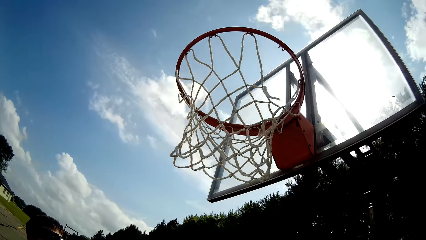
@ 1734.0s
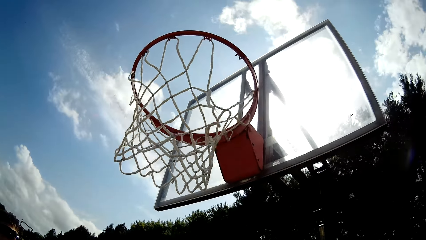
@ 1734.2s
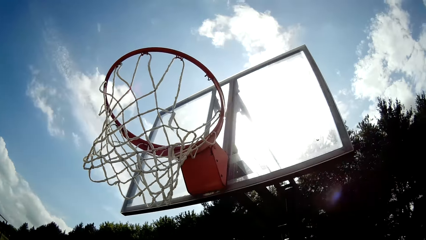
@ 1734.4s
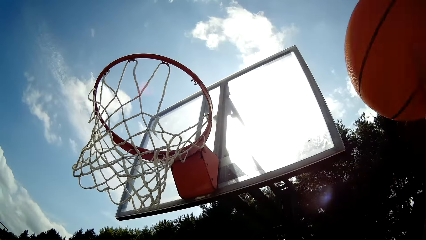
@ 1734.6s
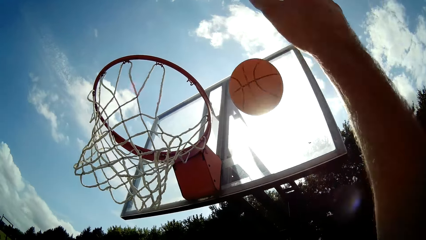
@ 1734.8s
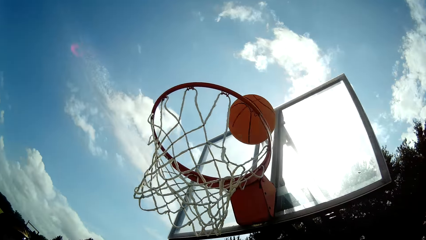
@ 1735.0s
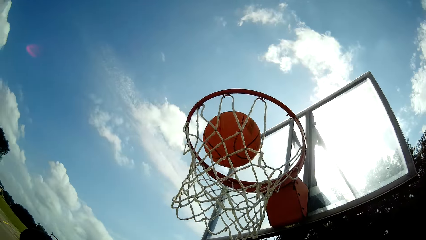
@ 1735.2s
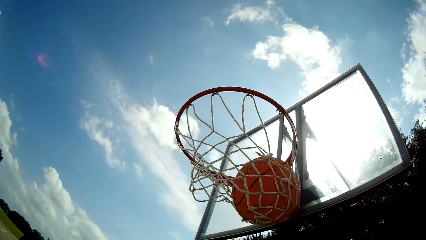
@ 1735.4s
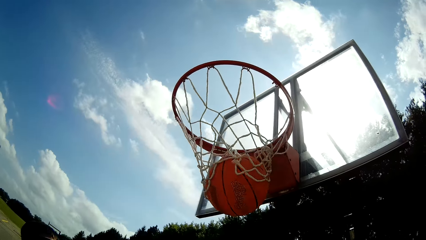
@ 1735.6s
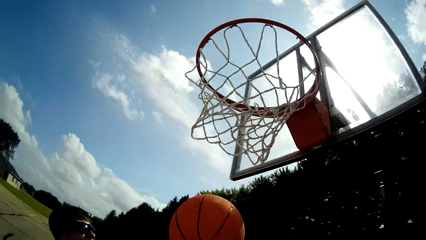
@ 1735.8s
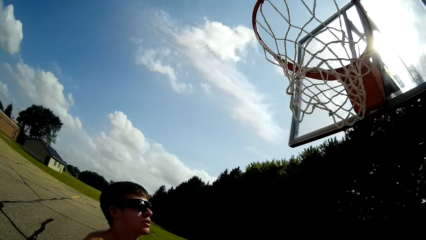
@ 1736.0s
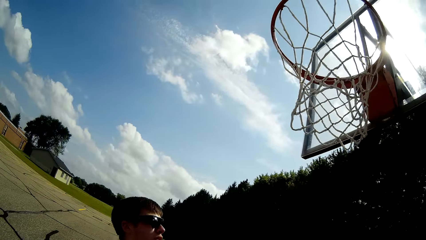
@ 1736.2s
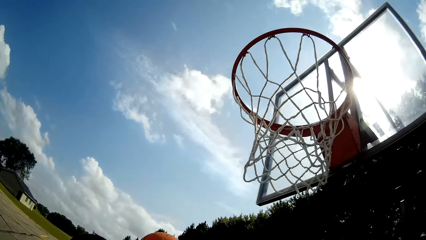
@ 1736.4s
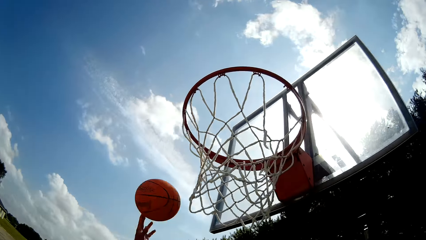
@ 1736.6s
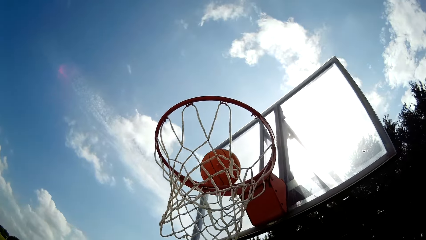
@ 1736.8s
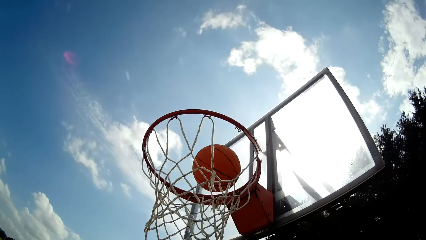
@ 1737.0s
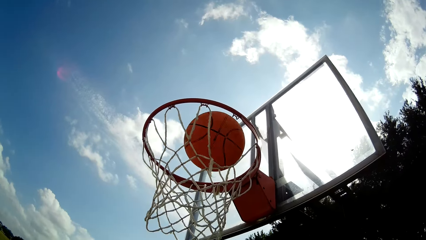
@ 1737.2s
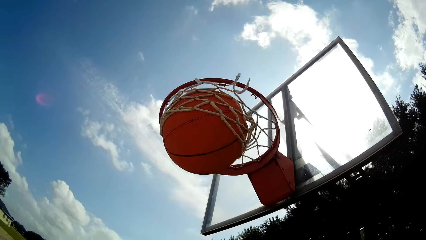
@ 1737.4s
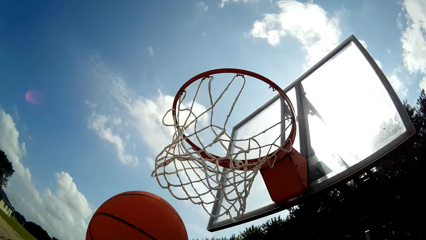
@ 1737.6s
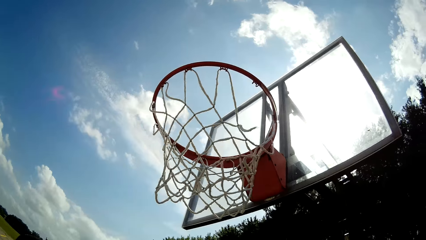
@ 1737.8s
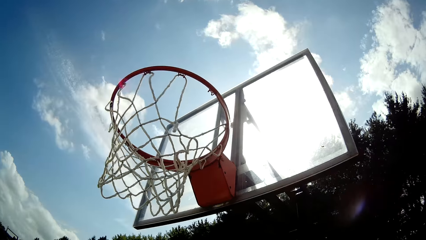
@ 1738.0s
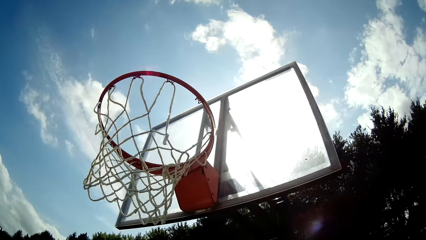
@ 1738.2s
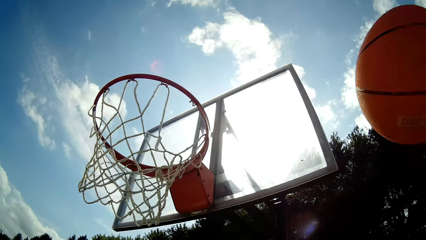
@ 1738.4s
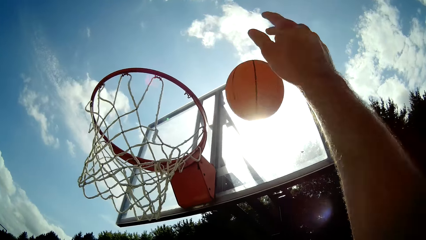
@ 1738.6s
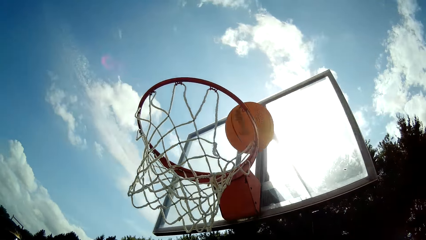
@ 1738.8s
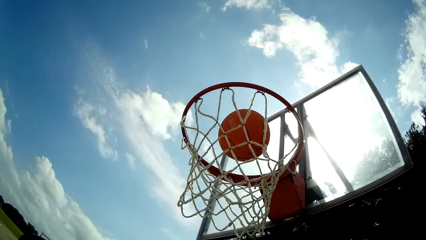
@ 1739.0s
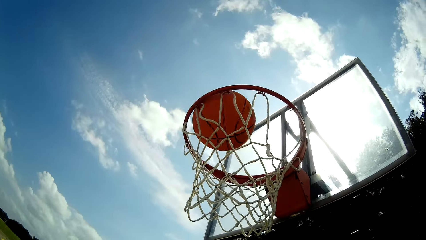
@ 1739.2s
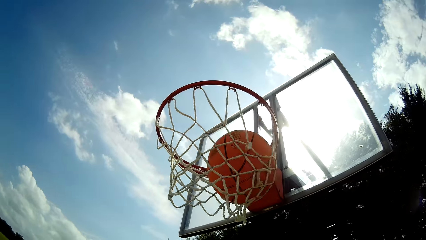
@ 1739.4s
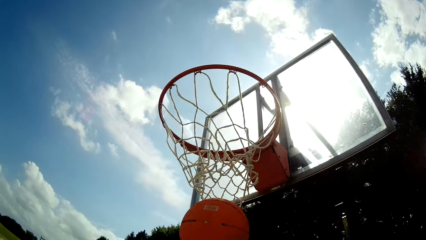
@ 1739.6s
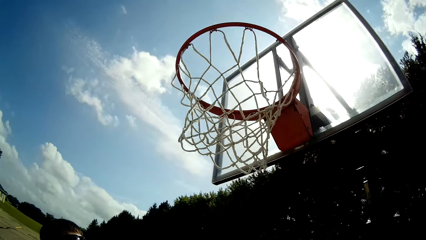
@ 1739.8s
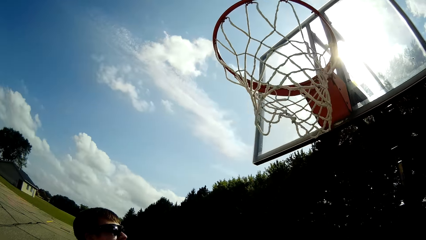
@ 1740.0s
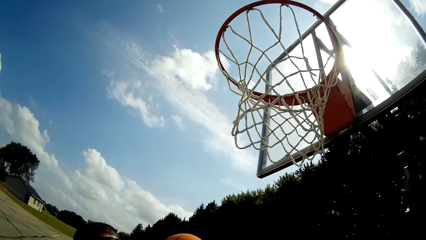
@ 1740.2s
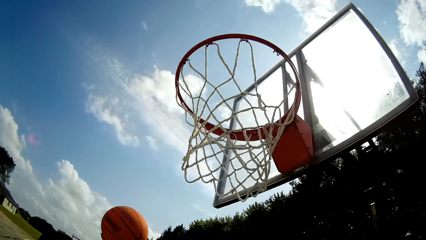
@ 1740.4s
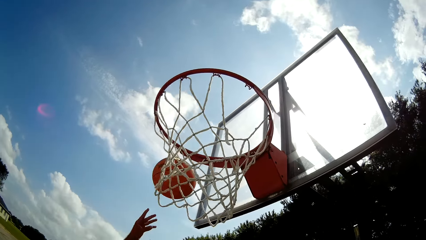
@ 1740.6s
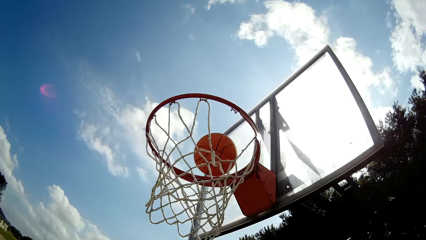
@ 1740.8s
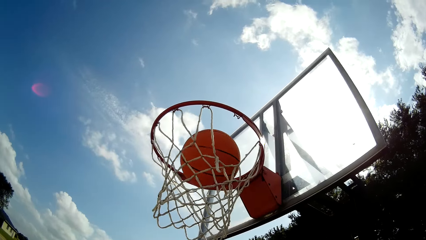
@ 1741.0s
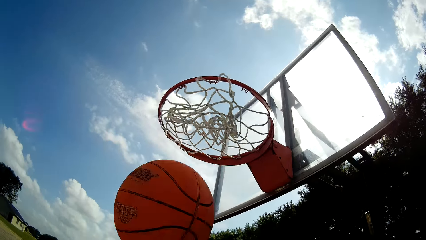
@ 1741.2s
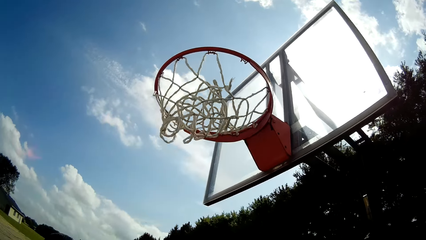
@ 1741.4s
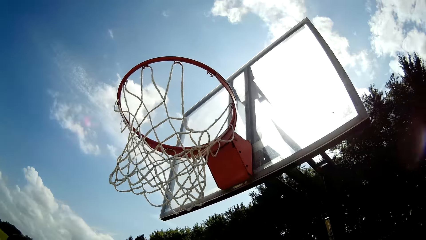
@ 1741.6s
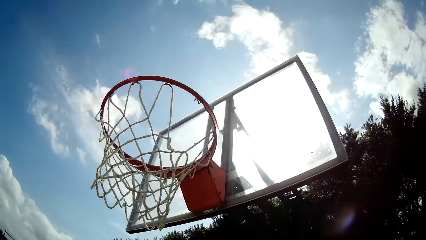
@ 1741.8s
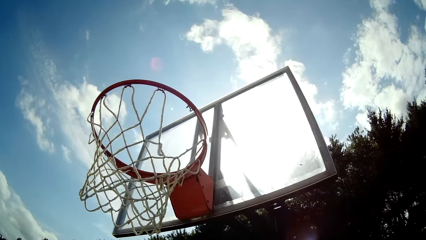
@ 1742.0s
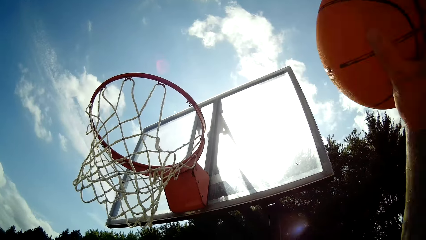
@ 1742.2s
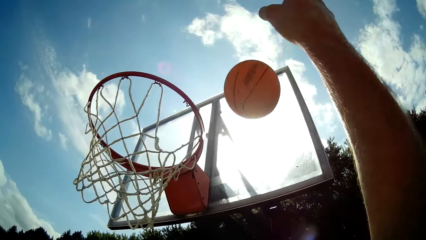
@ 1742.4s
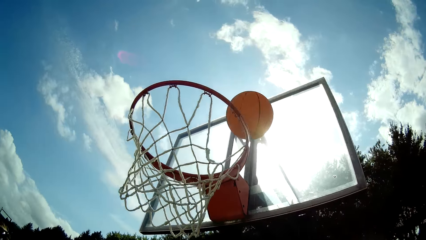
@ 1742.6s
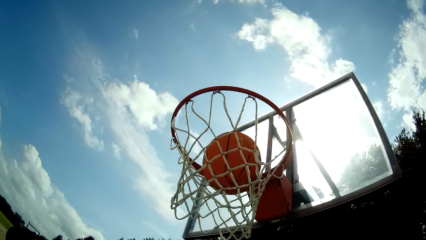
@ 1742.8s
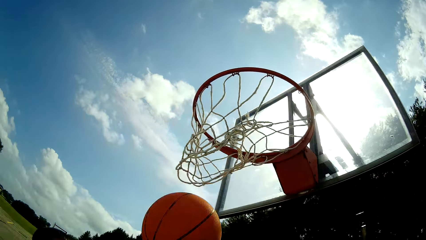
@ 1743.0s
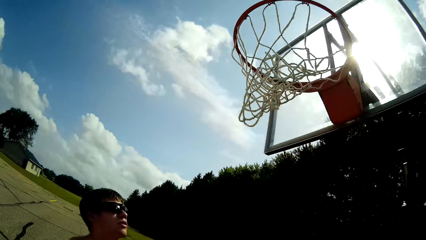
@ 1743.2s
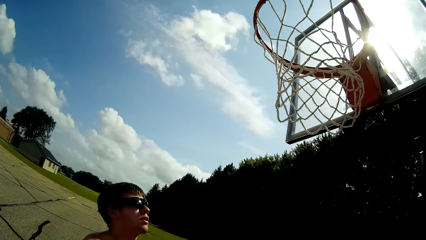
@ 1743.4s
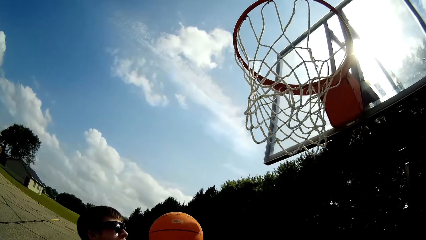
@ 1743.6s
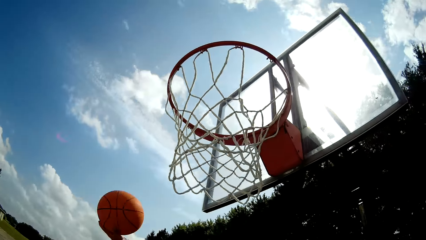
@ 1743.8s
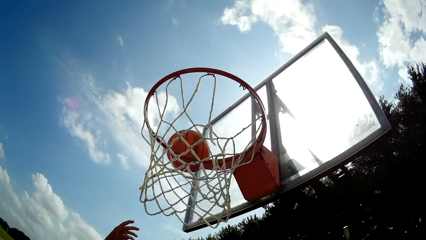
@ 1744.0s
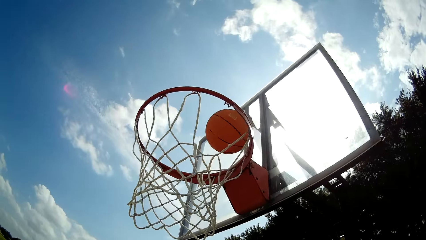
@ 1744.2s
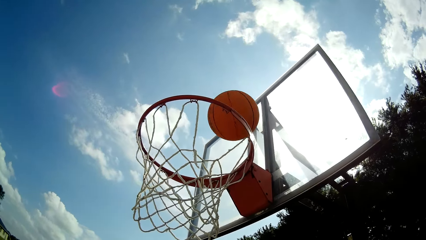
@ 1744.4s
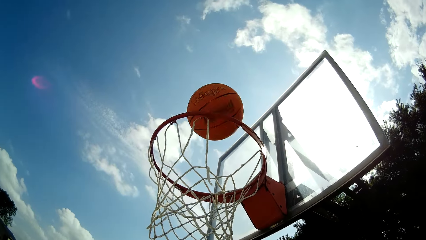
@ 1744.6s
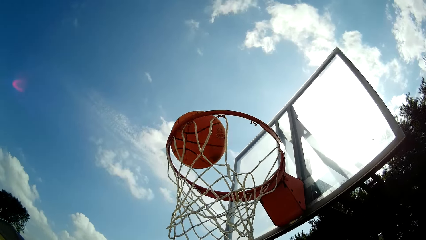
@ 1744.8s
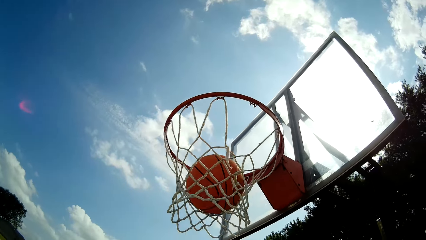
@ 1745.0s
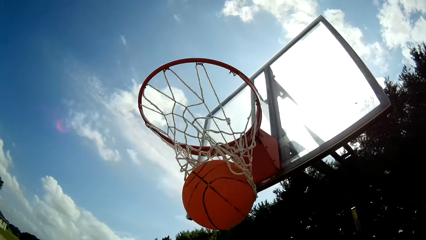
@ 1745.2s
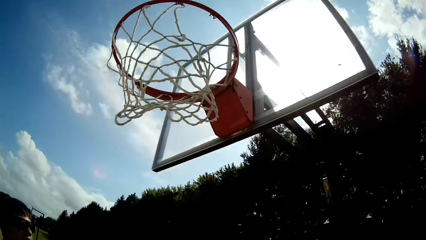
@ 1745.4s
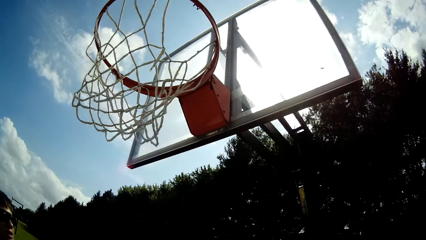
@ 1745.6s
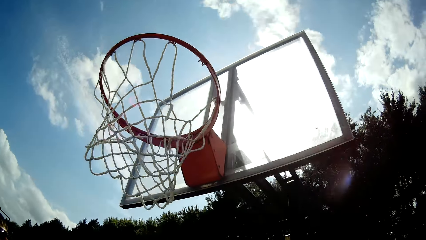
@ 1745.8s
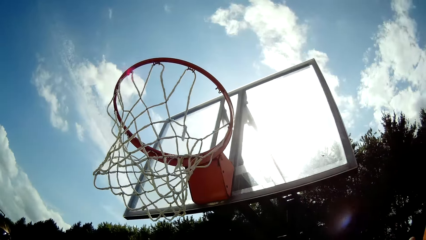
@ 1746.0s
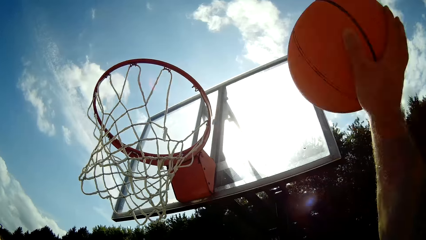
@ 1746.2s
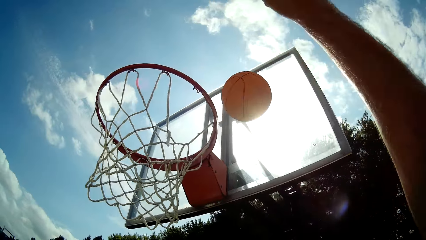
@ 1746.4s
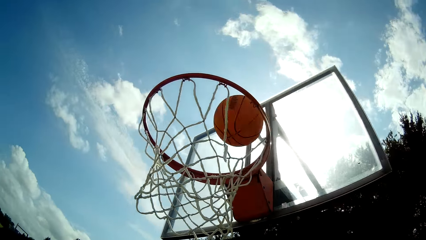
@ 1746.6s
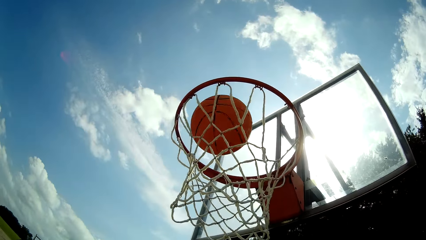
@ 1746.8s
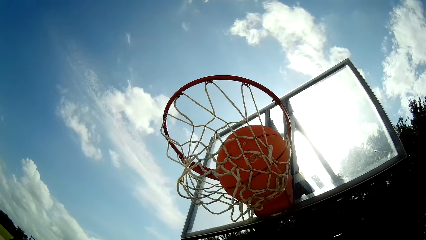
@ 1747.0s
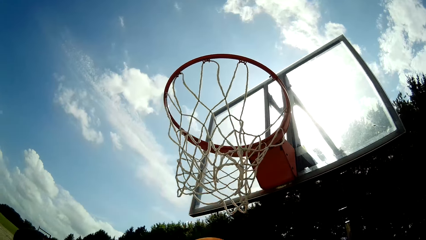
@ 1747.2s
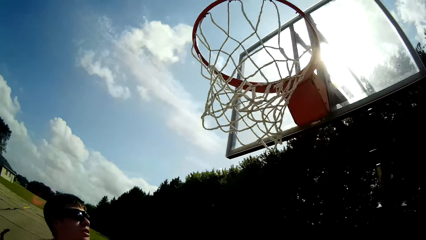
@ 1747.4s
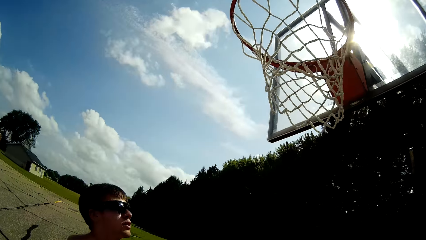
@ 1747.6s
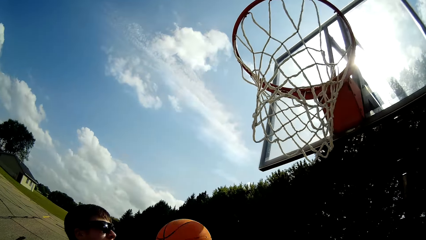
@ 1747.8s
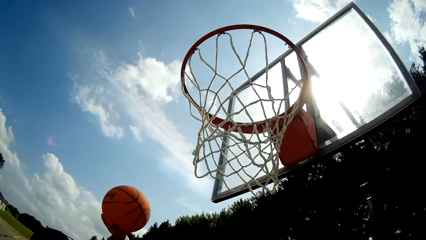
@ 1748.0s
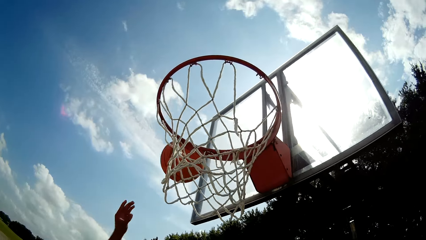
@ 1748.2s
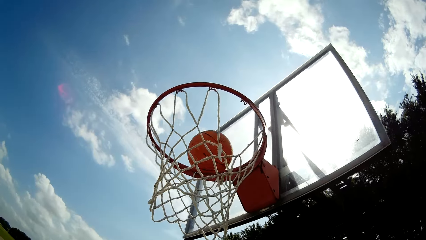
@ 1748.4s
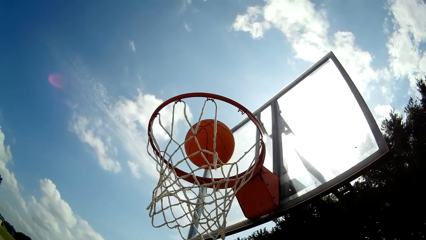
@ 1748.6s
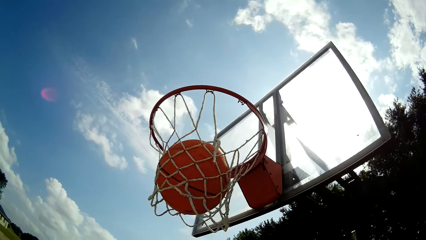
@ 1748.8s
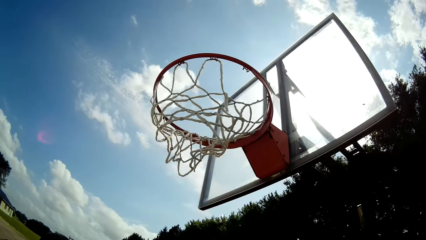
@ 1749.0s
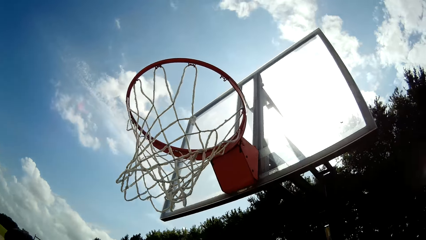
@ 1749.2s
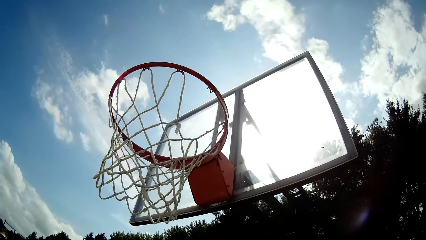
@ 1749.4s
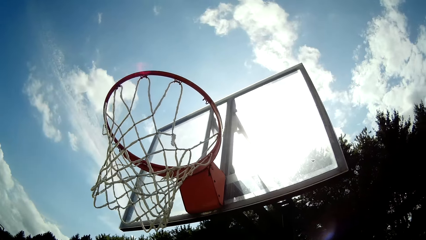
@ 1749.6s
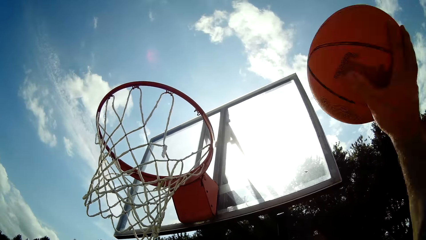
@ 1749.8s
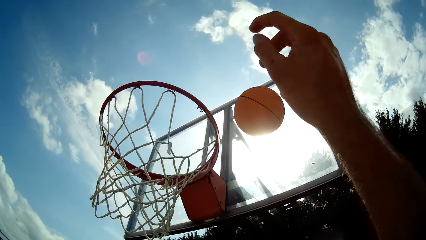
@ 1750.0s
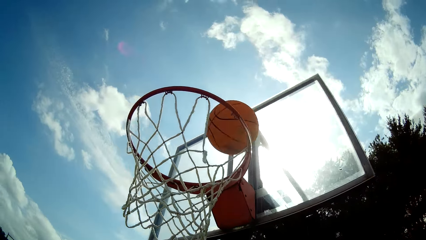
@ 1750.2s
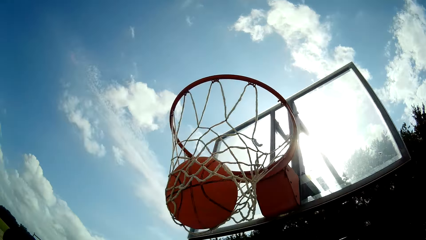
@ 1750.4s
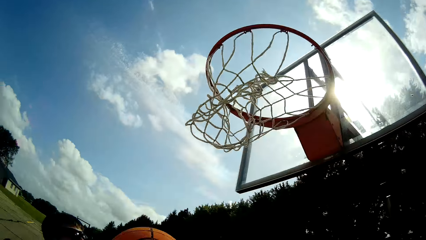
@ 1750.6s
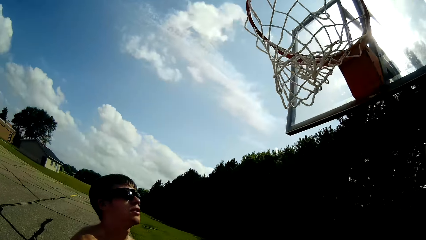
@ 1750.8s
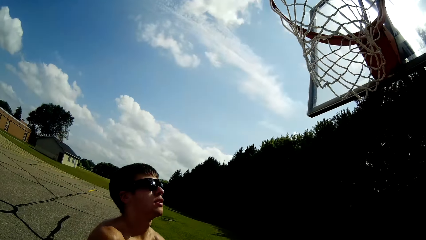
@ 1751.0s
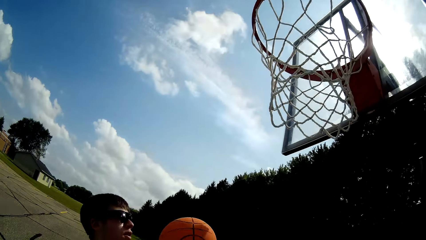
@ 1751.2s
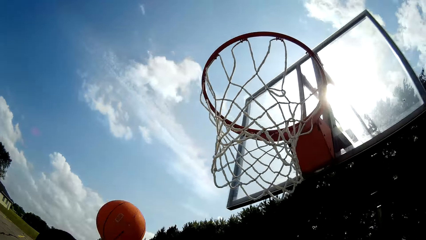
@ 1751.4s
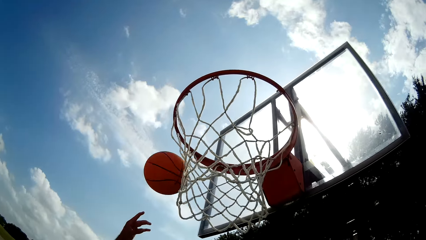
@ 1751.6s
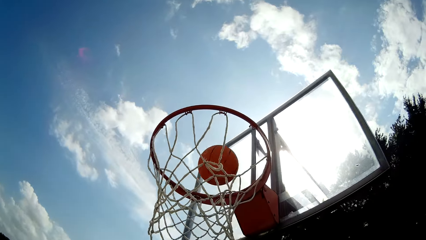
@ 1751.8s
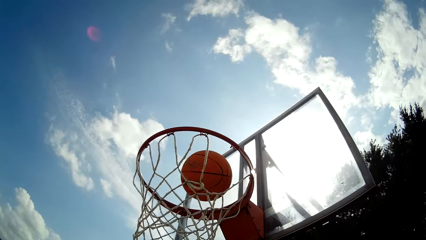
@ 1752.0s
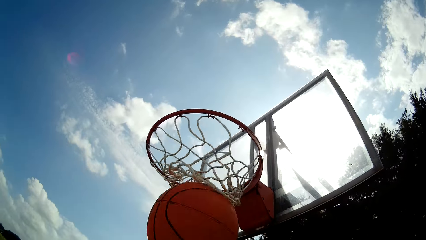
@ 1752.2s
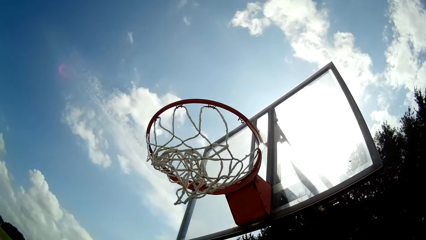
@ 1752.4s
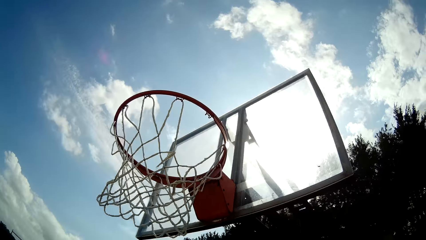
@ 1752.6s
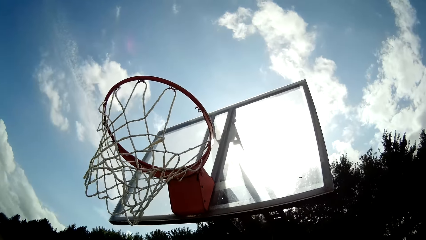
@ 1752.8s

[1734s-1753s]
The camera wearer catches the basketball and throws the basketball into the net of the basketball post. A man catches the basketball and throws the basketball into the net of the basketball post. The camera wearer catches the basketball and throws the basketball into the net of the basketball post. The man catches the basketball and throws the basketball into the net of the basketball post. The camera wearer catches the basketball and throws the basketball into the net of the basketball post. The man catches the basketball and throws the basketball into the net of the basketball post. The camera wearer catches the basketball and throws the basketball into the net of the basketball post. The man catches the basketball and throws the basketball into the net of the basketball post. The camera wearer catches the basketball and throws the basketball into the net of the basketball post. The man catches the basketball and throws the basketball into the net of the basketball post. The camera wearer catches the basketball.
